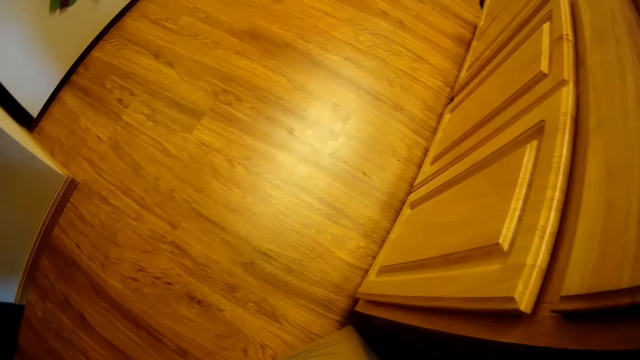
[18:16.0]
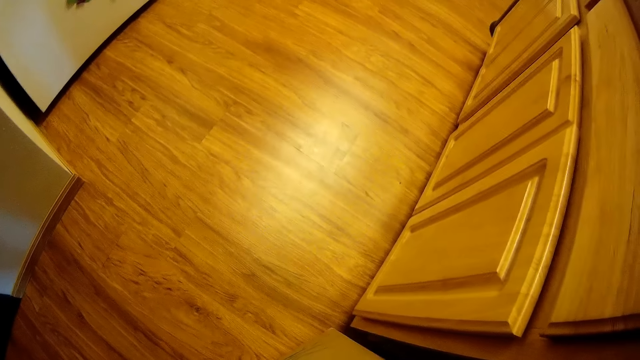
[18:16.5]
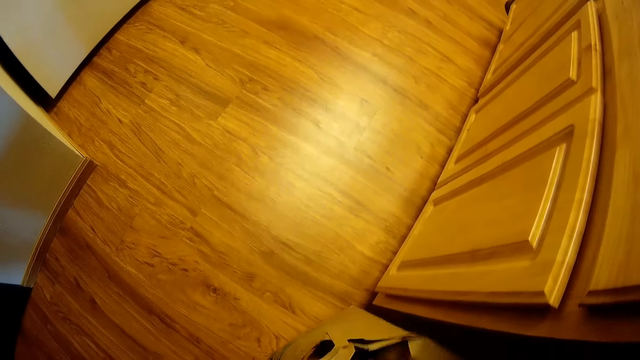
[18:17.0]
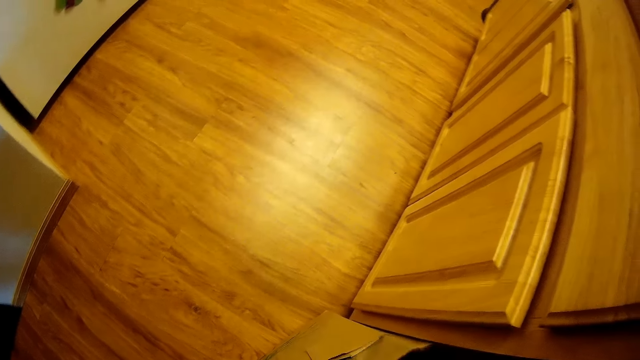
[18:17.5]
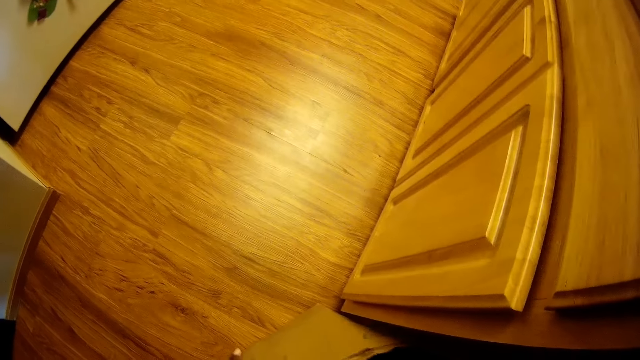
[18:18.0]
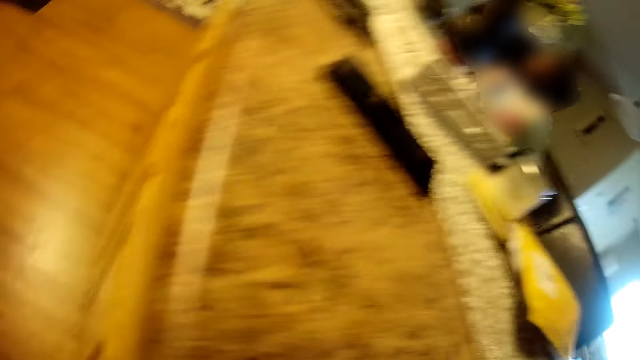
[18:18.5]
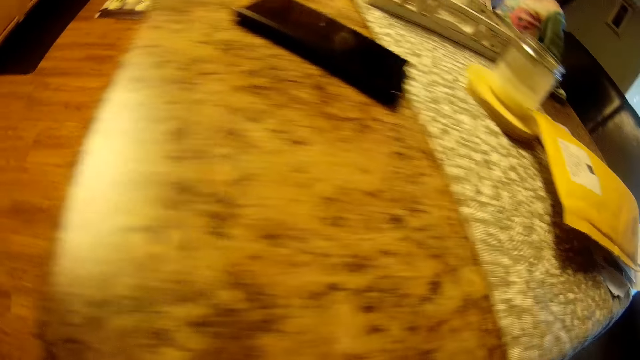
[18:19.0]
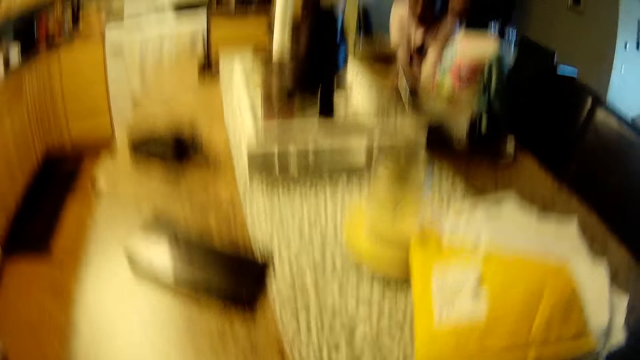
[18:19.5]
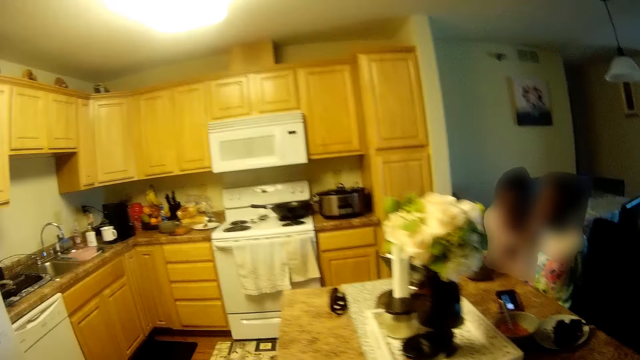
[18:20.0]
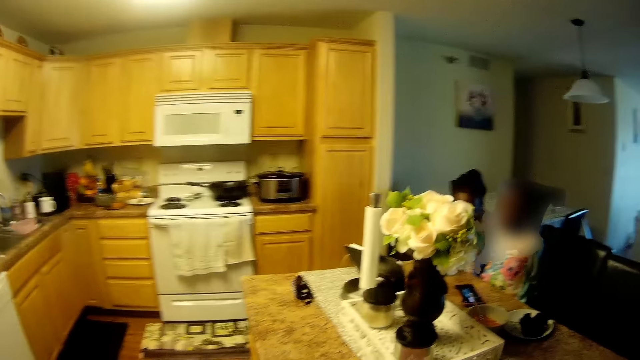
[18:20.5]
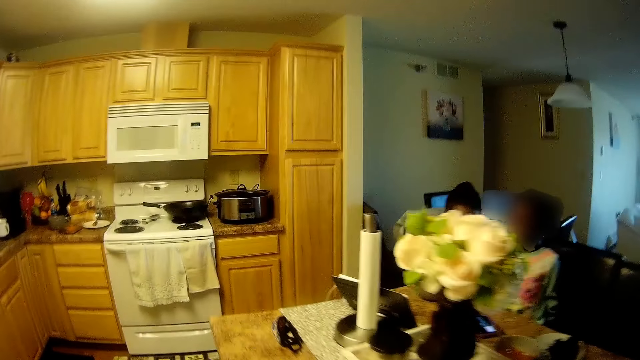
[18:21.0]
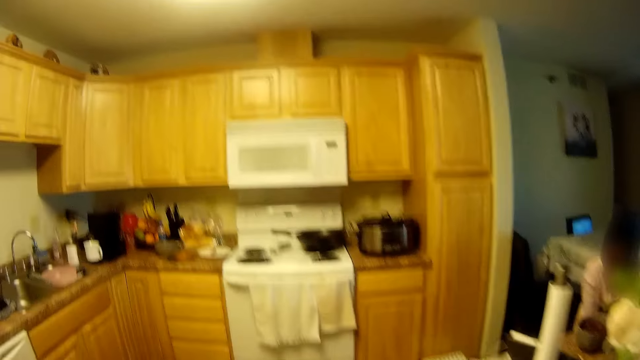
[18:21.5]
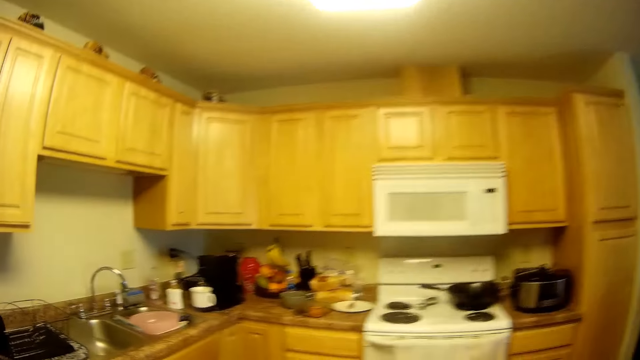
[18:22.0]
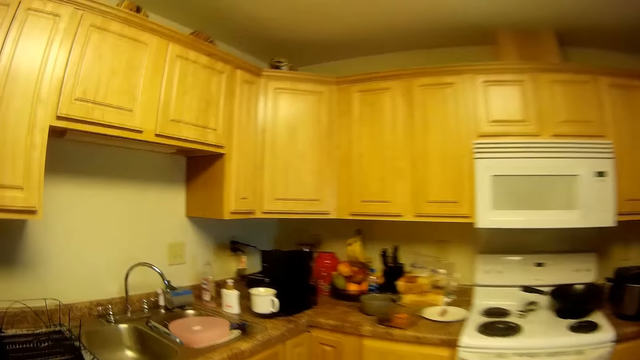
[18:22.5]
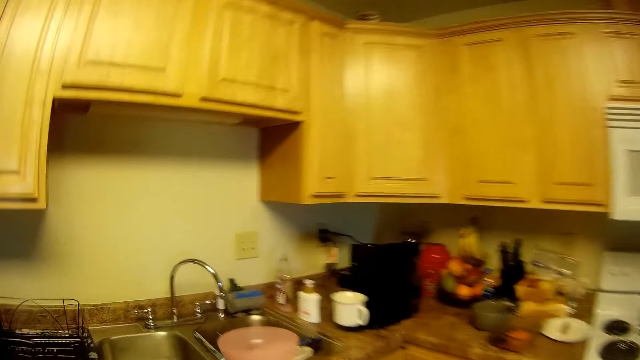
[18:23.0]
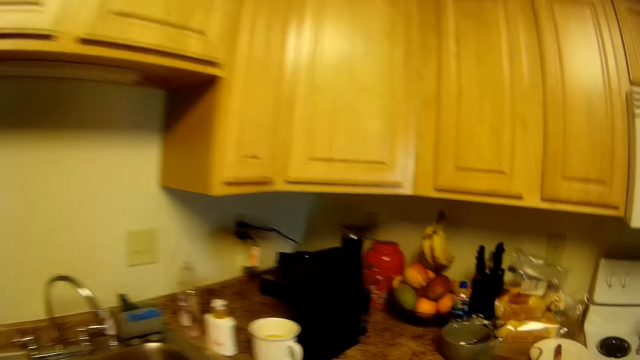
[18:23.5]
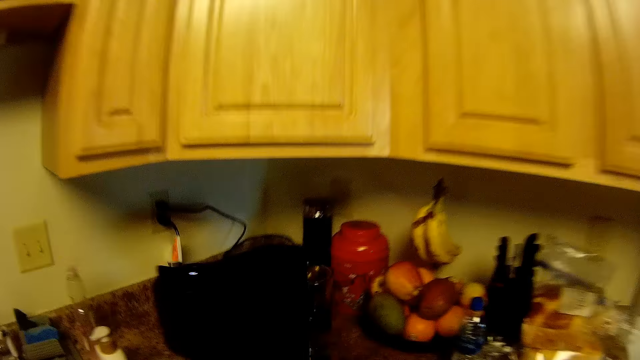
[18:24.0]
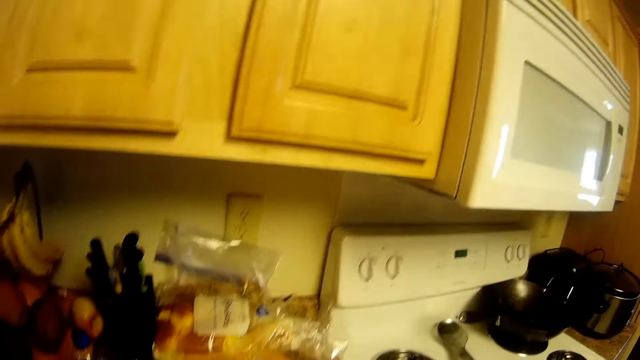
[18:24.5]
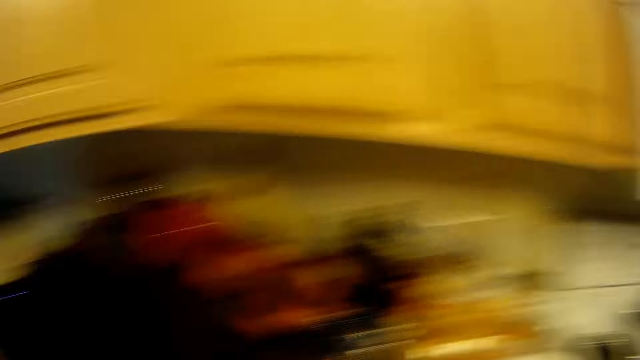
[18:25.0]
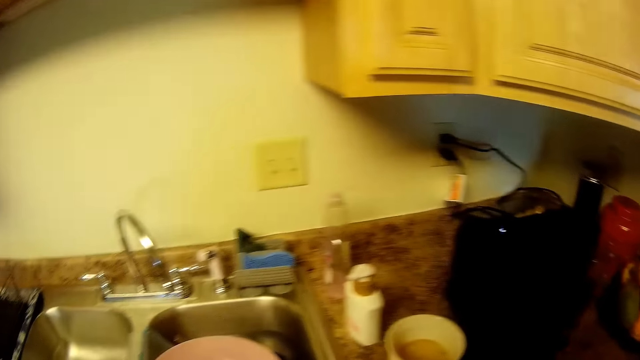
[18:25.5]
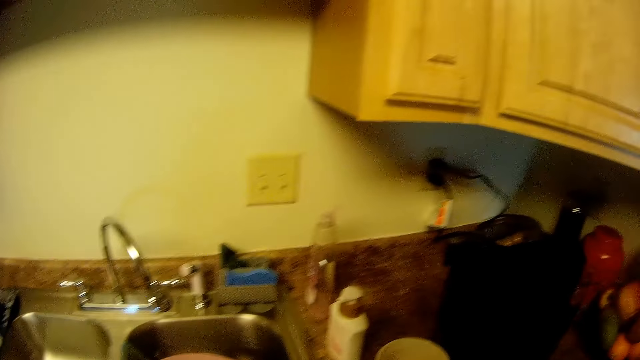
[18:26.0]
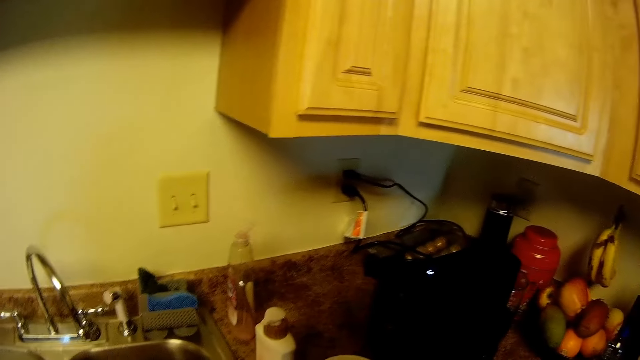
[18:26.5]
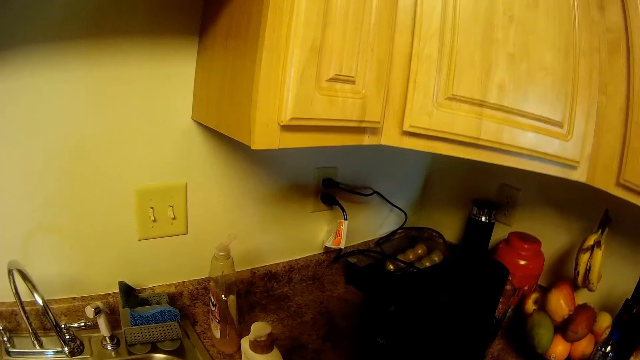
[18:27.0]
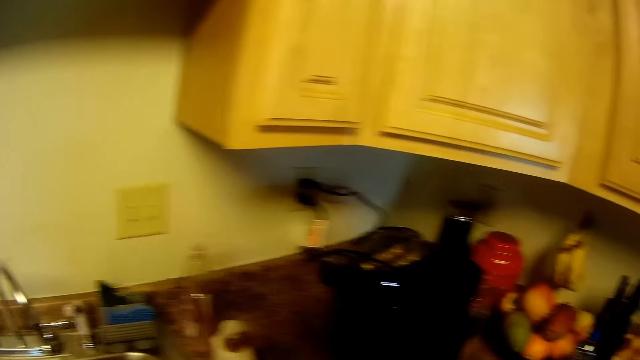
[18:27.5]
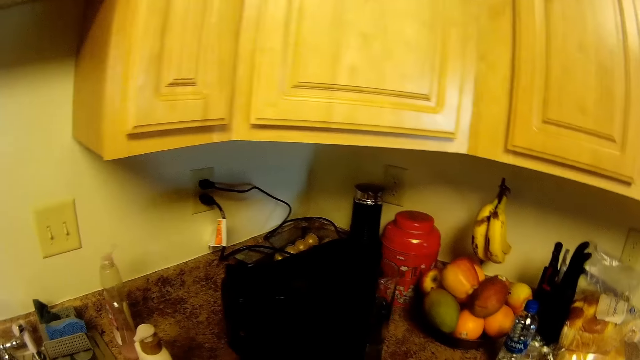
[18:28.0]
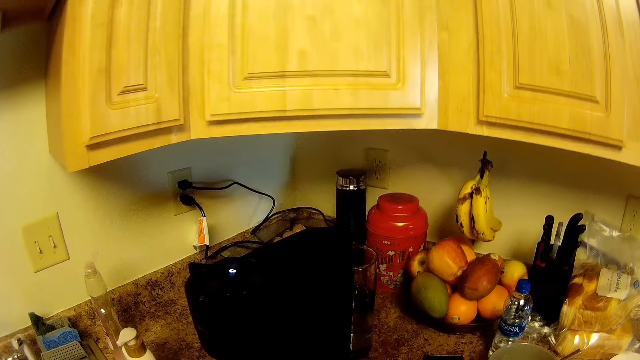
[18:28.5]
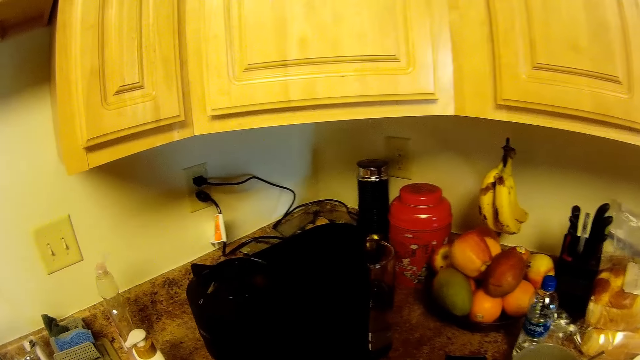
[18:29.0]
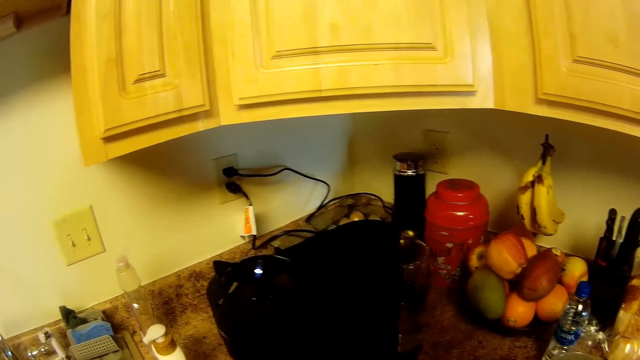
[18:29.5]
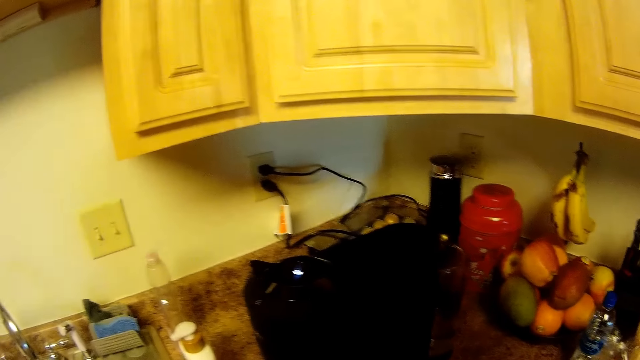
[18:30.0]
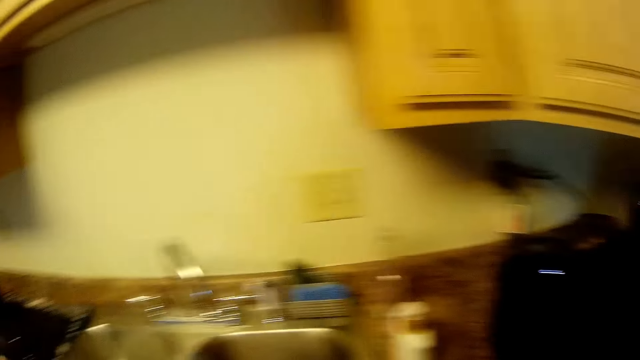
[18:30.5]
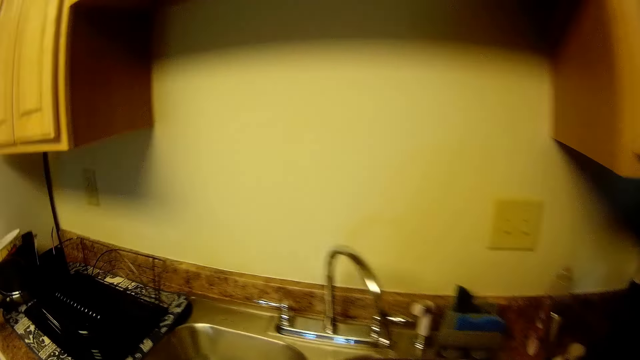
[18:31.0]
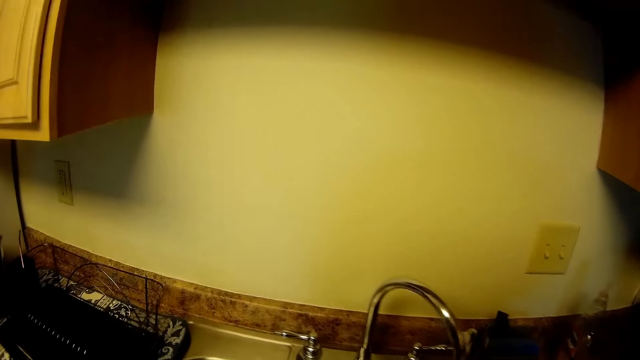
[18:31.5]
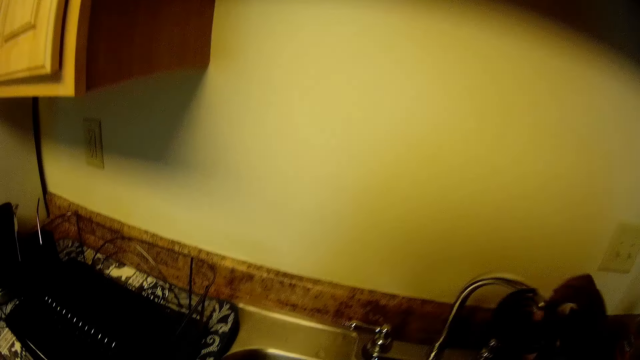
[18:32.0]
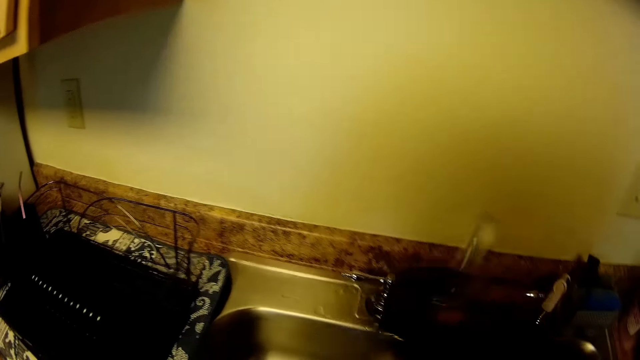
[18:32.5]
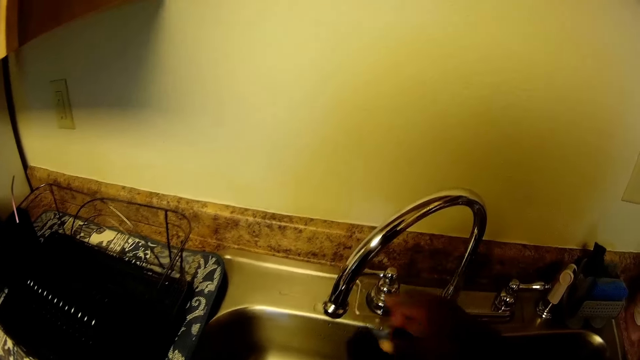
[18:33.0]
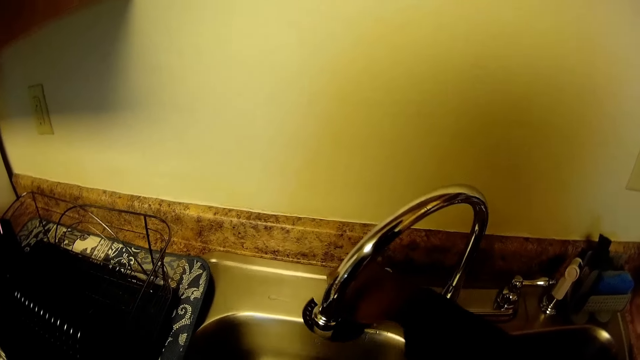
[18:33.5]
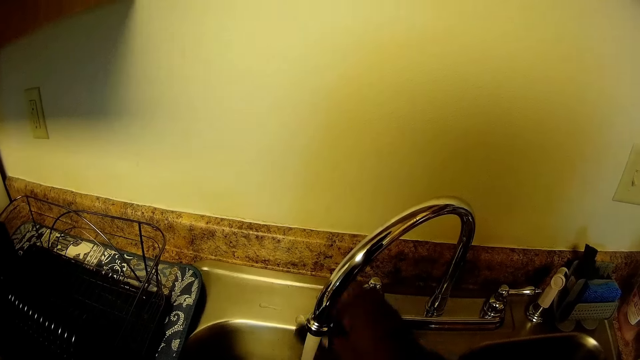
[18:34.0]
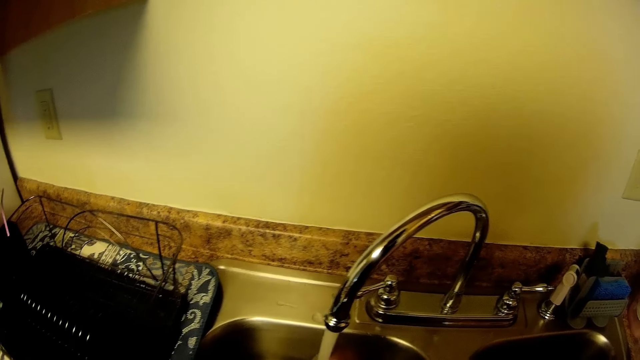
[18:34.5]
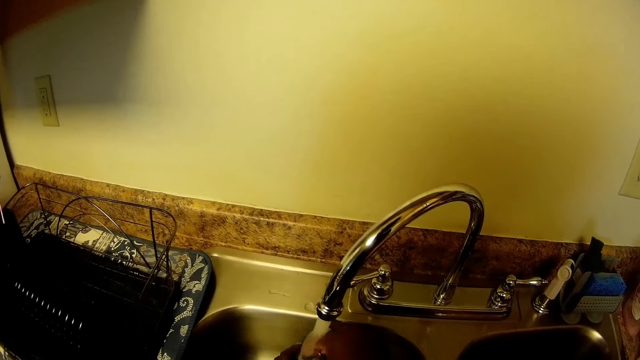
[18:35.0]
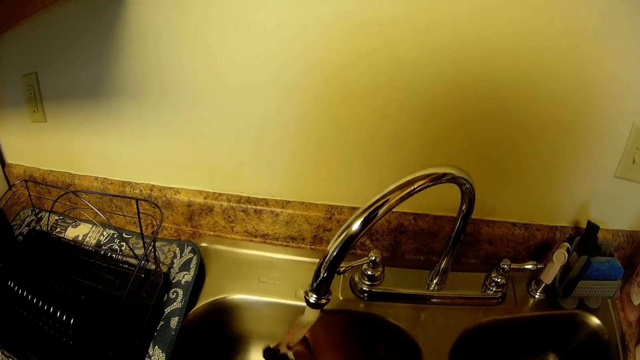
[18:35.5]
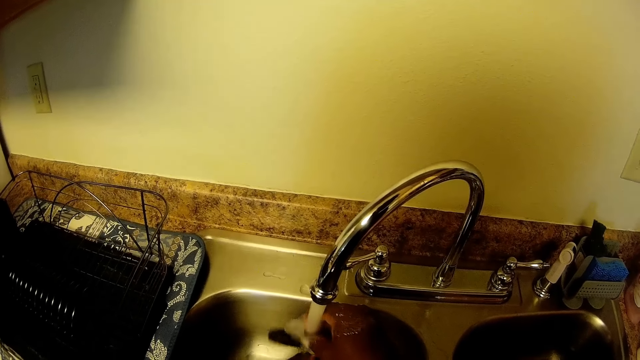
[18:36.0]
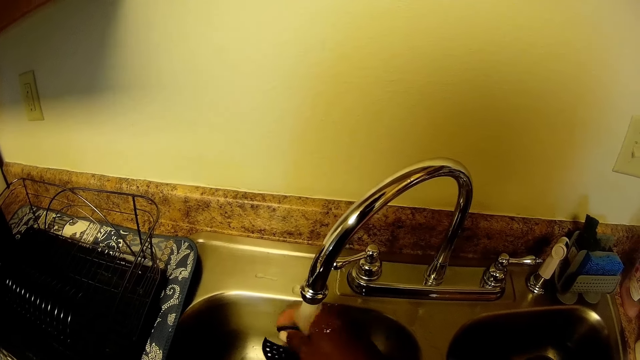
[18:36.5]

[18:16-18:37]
The camera wearer puts the paper bag inside a paper bag on the floor with her right hand. She looks around, walks around, and looks around. She moves a tap with her right hand. She opens the tap with her right hand. She rinses a sink strainer with water from the tap with her right hand. She washes hands in the sink.
